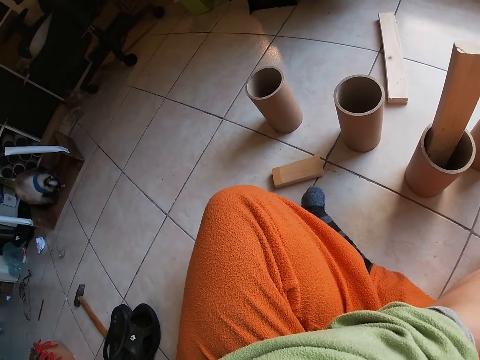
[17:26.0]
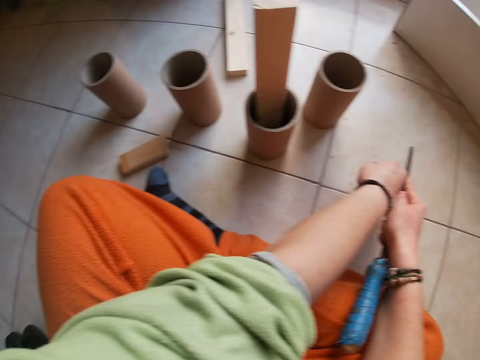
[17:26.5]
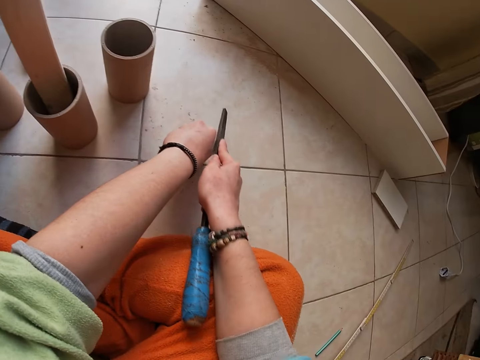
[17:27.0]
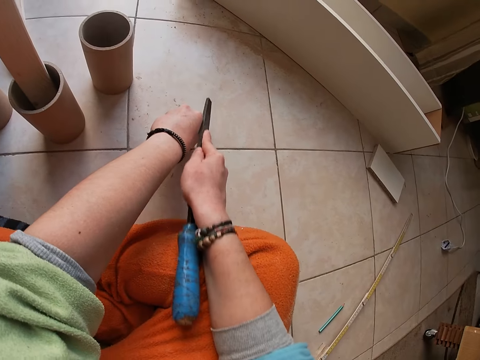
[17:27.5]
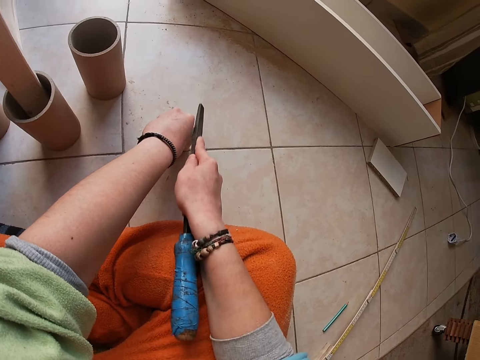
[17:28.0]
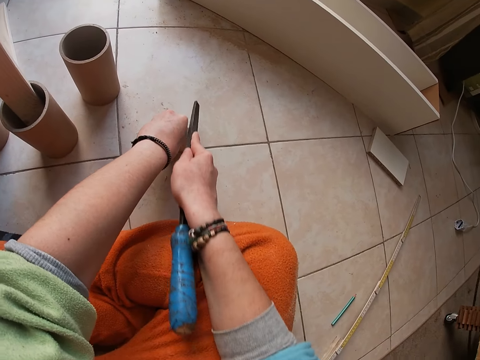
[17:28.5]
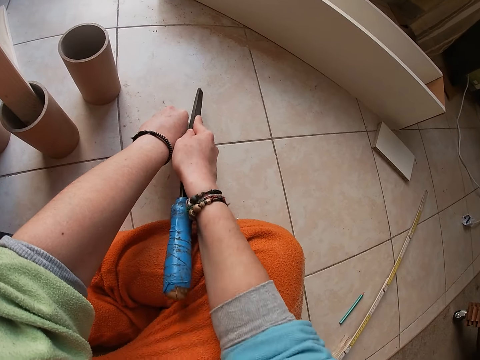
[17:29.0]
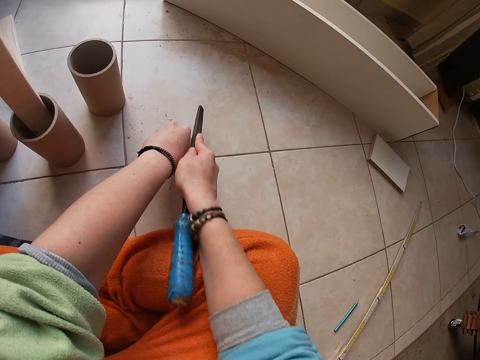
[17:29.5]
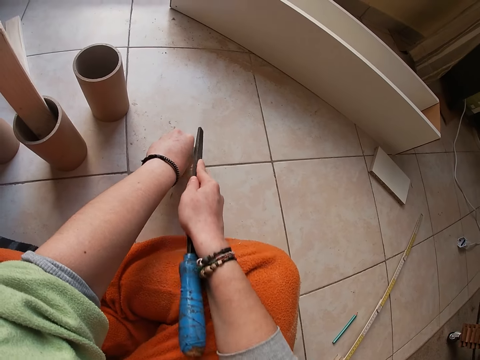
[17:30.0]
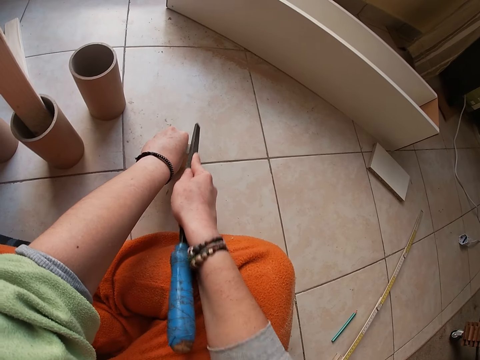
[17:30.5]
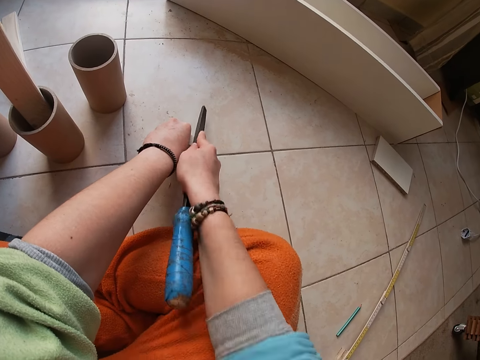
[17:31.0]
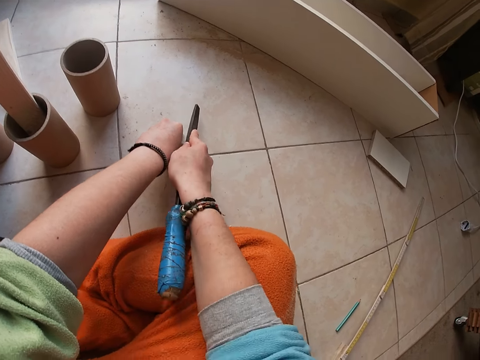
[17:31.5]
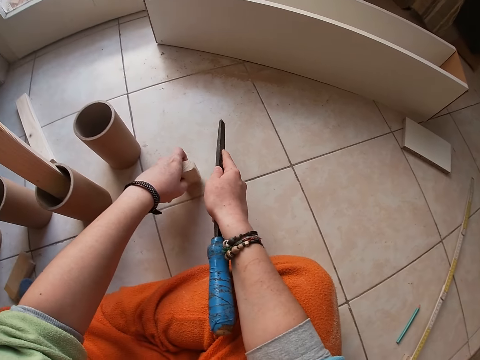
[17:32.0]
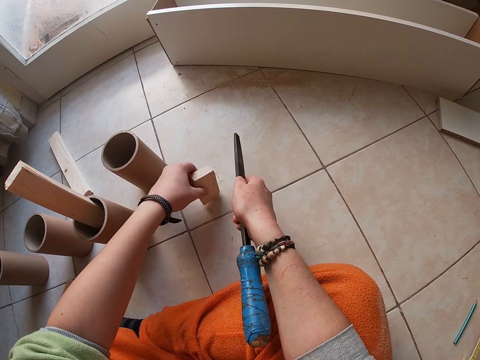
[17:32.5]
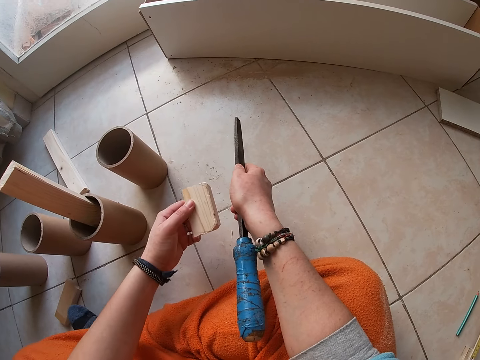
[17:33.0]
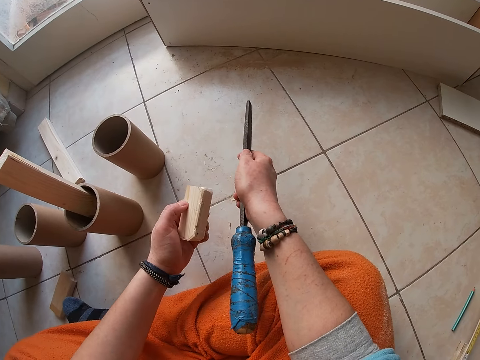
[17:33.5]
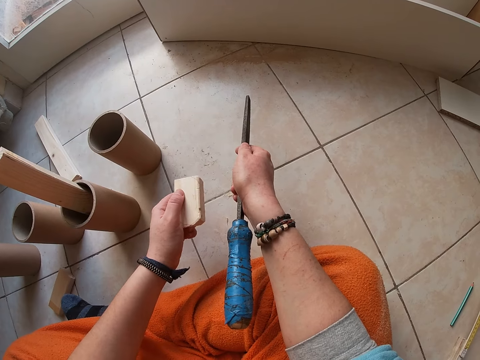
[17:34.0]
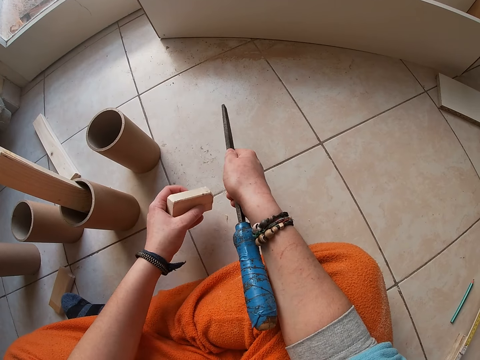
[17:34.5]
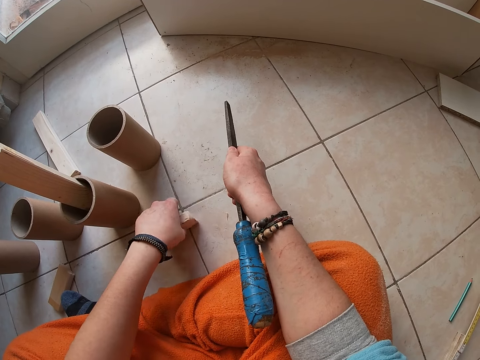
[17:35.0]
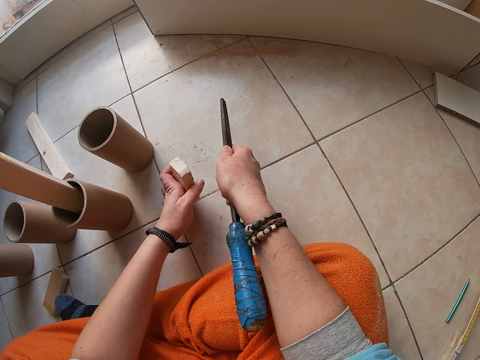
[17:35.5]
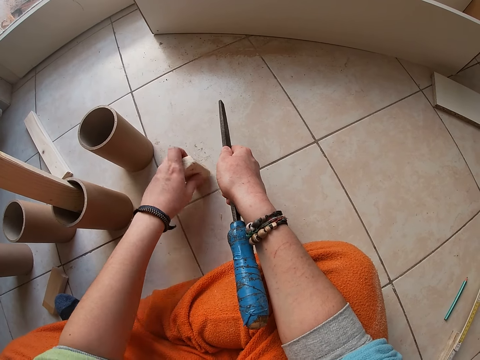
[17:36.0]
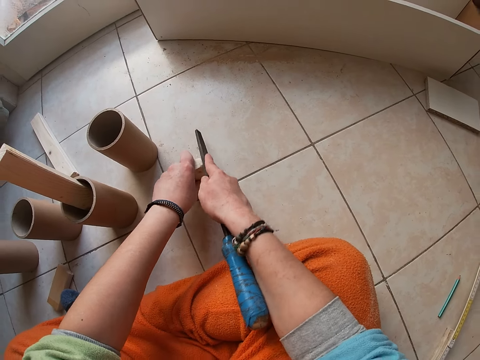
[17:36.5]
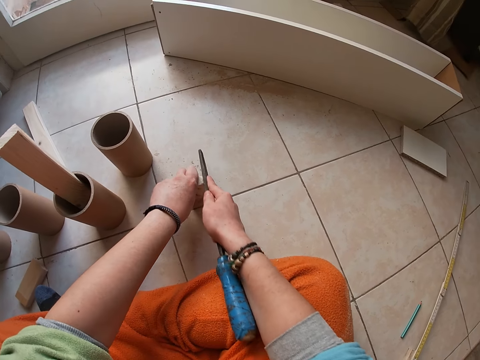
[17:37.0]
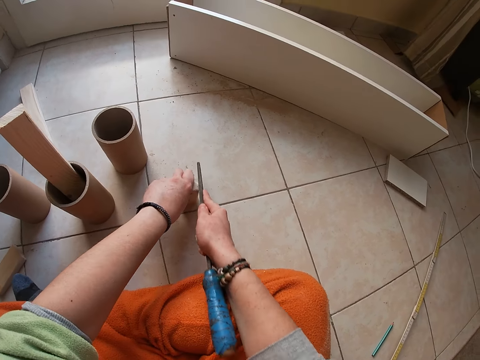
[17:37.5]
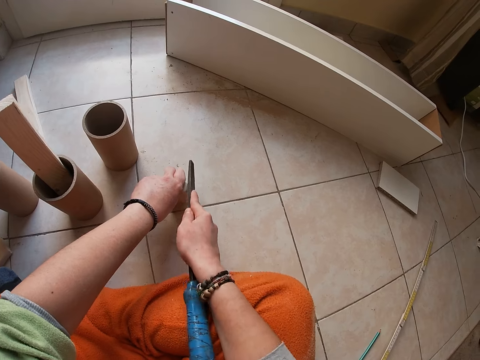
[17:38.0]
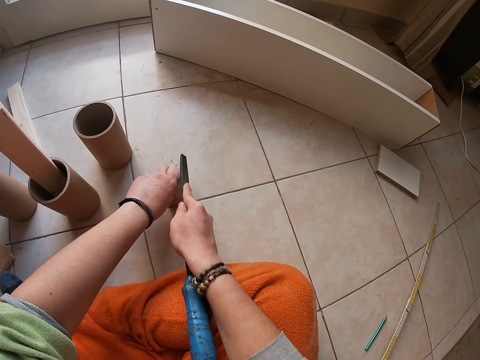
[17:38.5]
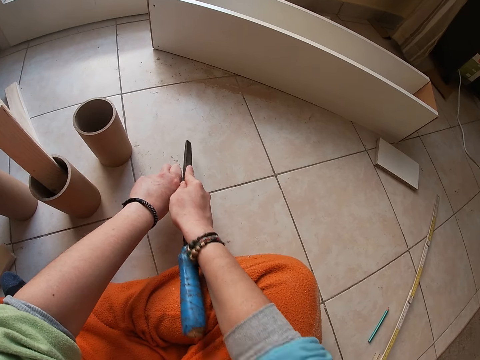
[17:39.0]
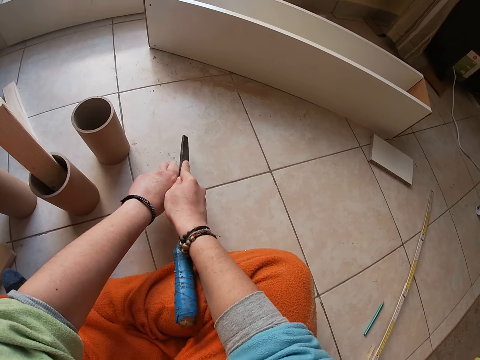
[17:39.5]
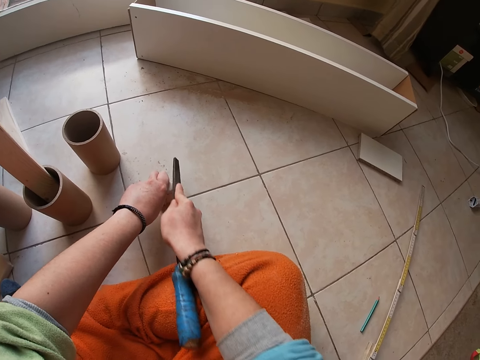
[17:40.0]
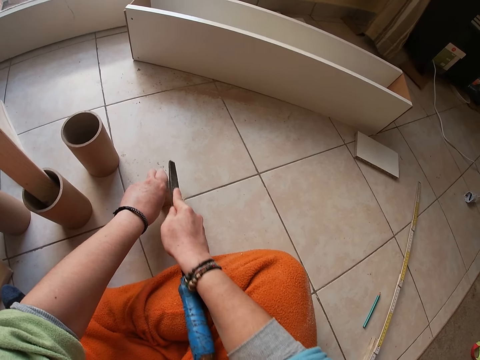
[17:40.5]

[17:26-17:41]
The camera wearer takes a look at the woodblock in his left hand. He holds the woodblock in his left hand well to the floor. He files the woodblock in his left hand with the wood file in his right hand on the floor.

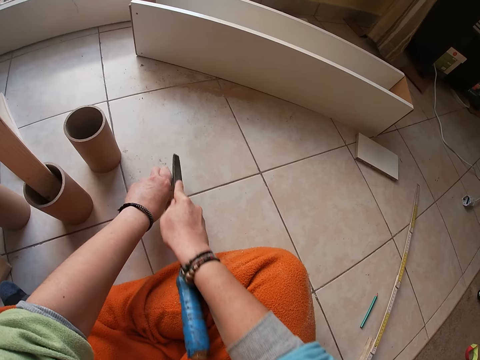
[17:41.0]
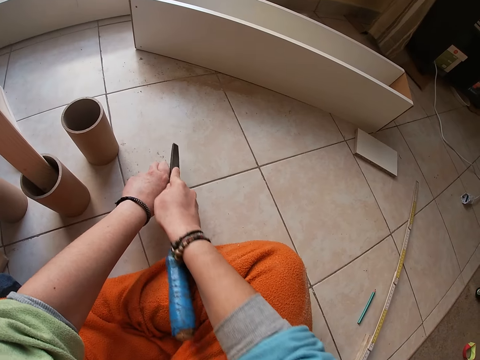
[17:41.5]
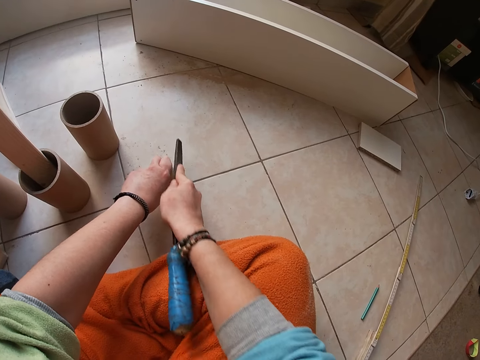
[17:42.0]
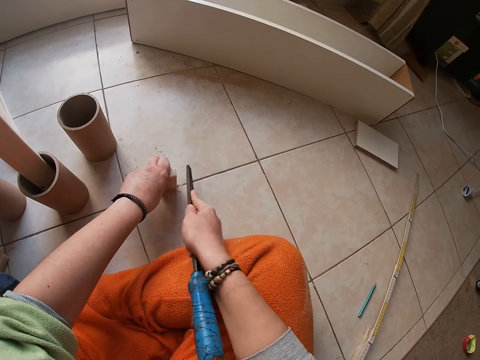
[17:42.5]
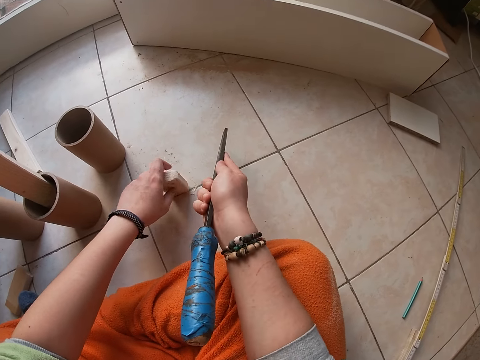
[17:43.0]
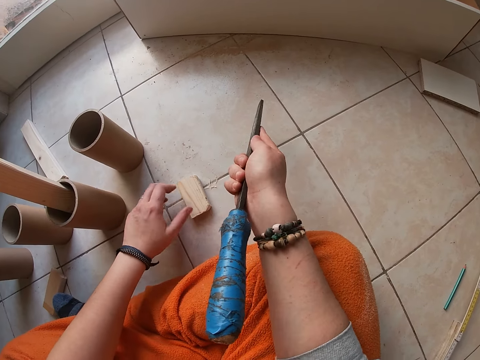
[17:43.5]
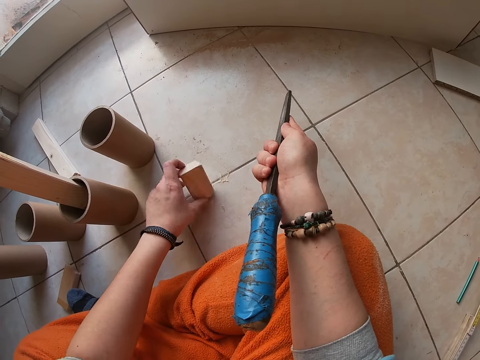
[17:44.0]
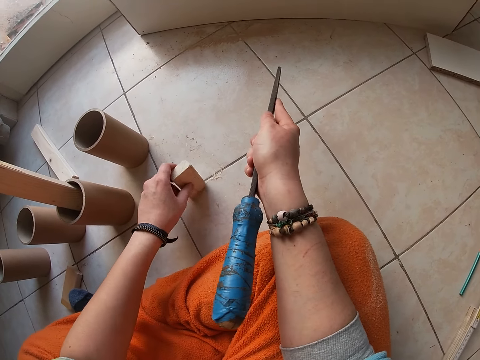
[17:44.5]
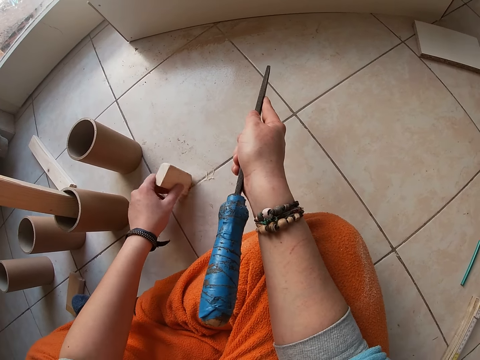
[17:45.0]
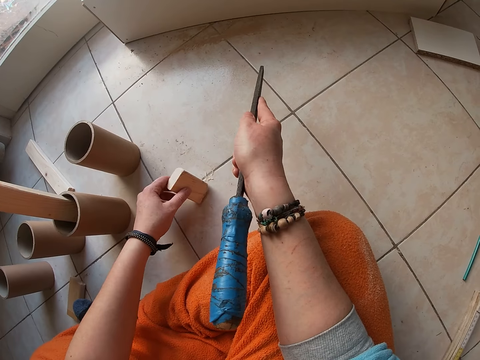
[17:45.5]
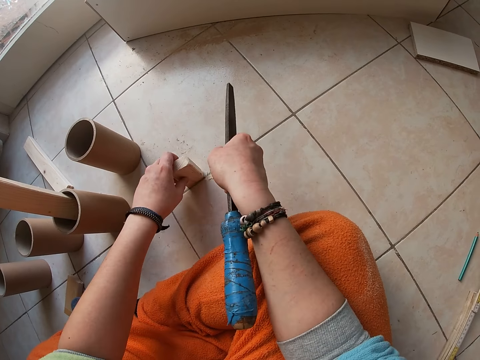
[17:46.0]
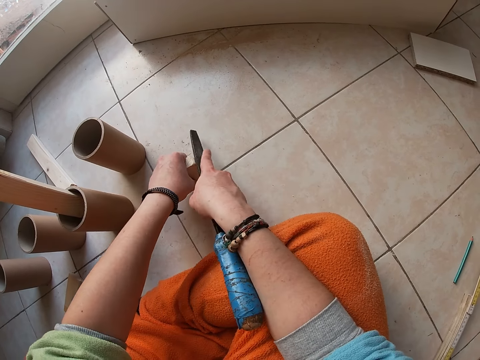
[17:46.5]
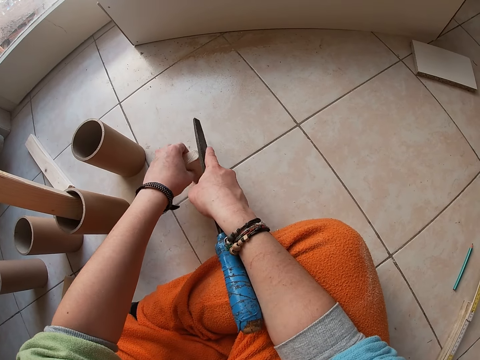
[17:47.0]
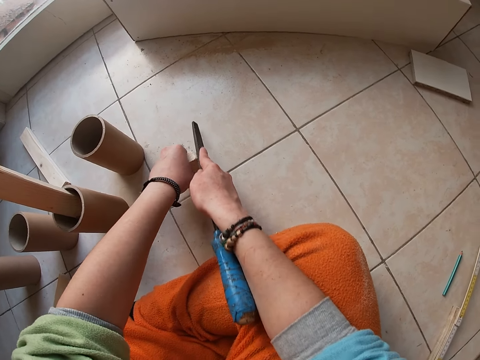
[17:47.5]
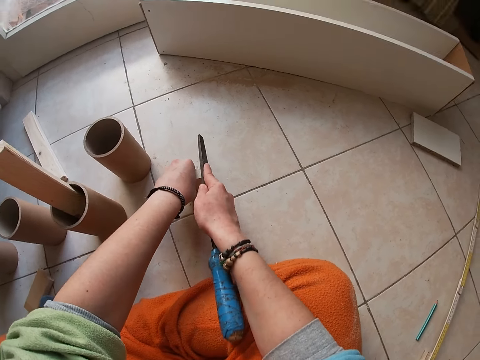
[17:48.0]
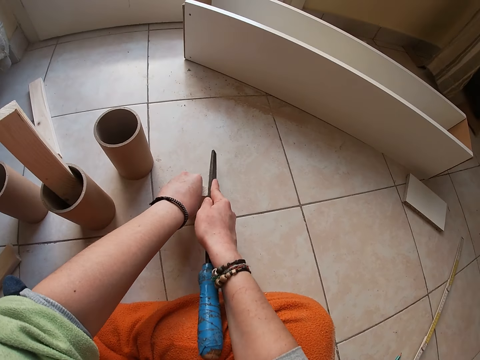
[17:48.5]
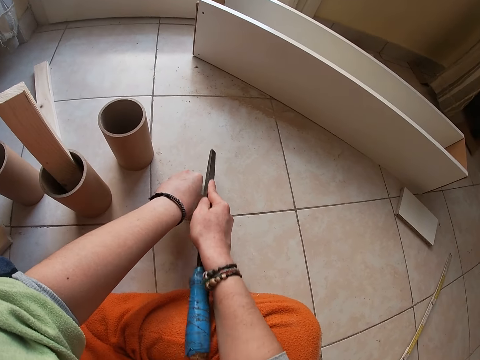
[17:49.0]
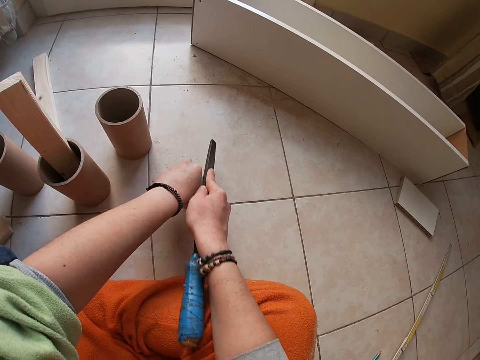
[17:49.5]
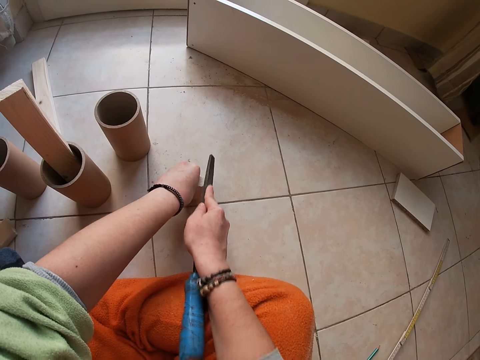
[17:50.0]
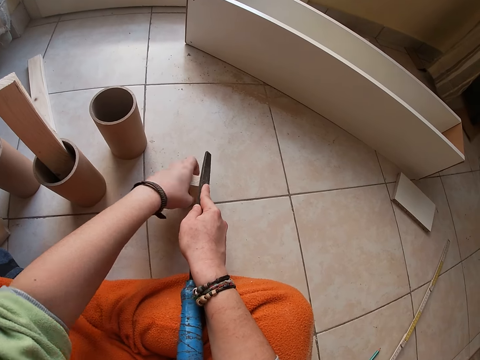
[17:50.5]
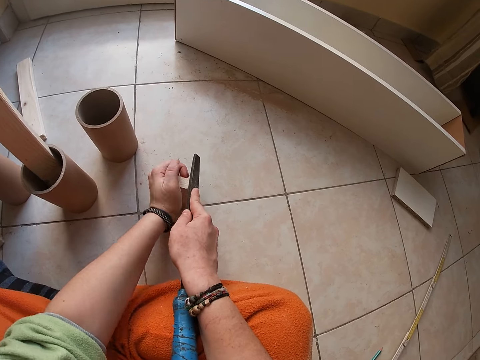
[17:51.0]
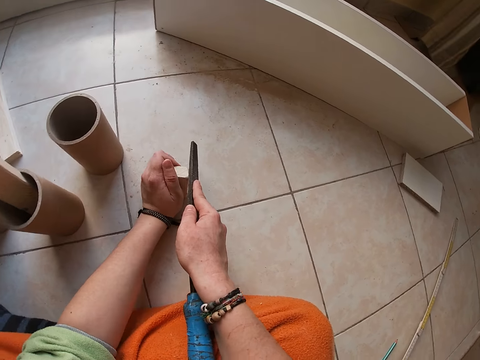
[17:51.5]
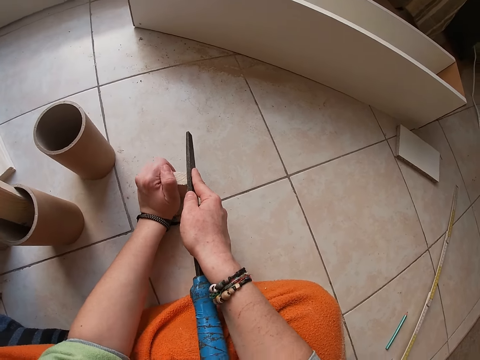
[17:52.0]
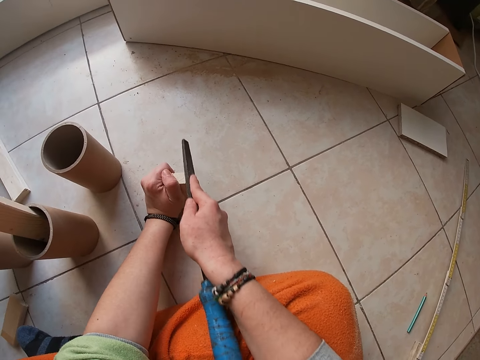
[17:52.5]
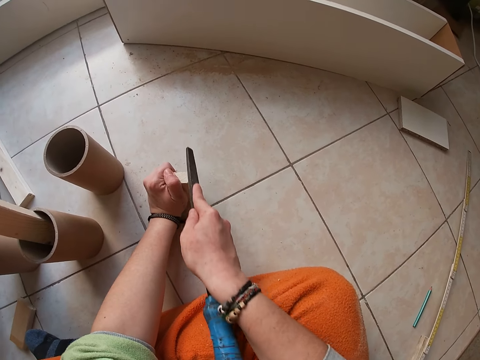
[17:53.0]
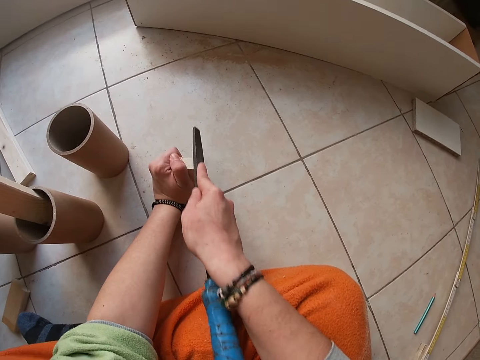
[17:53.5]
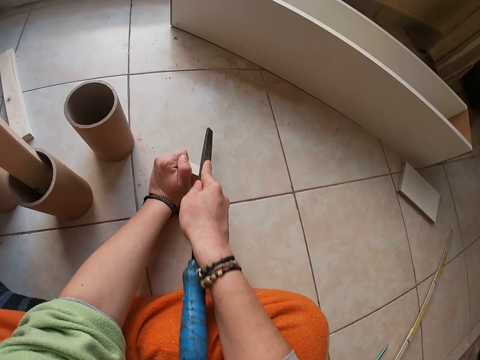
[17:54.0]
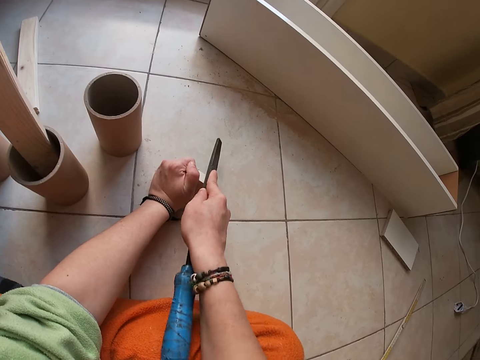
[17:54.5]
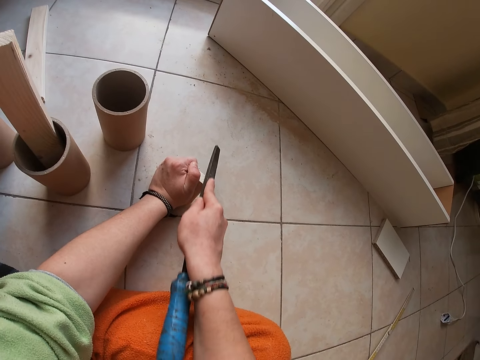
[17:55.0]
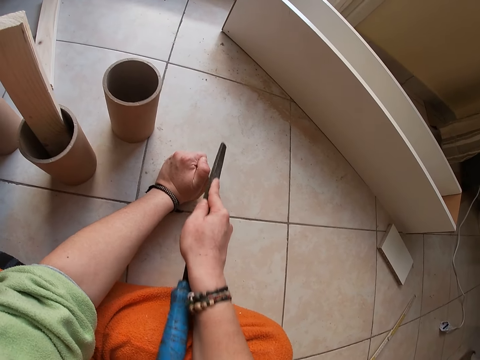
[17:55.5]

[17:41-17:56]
The camera wearer adjusts the woodblock in his left hand on the floor. He files the woodblock in his left hand with the wood file in his right hand on the floor. He tightens his grip on the woodblock. He files the woodblock in his left hand with the wood file in his right hand on the floor.
